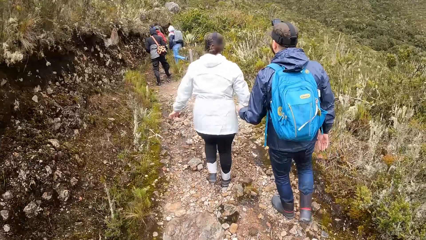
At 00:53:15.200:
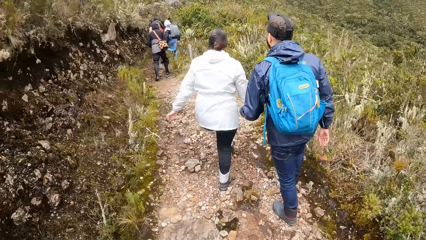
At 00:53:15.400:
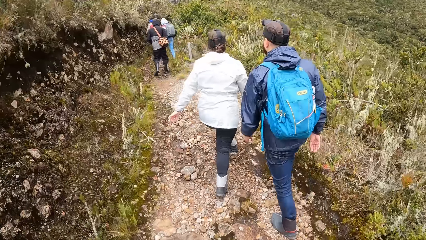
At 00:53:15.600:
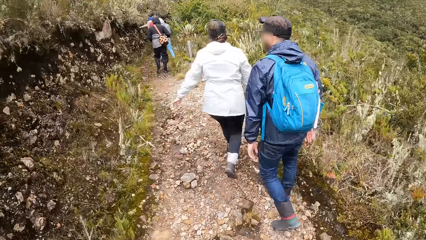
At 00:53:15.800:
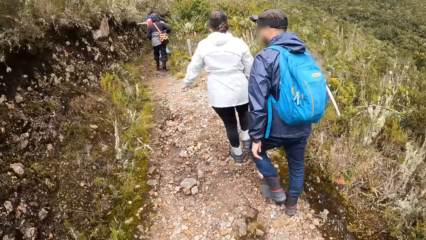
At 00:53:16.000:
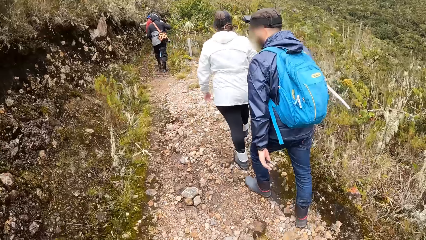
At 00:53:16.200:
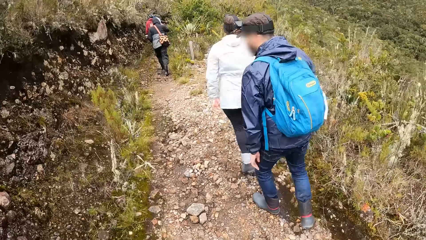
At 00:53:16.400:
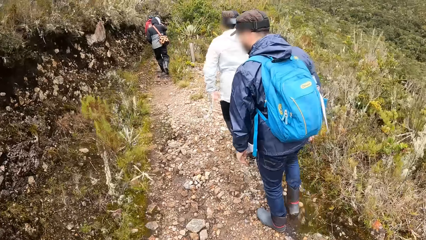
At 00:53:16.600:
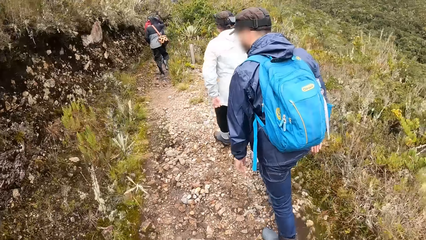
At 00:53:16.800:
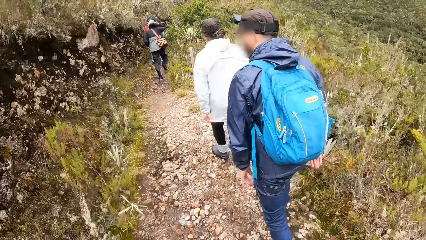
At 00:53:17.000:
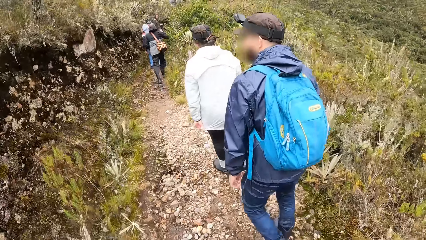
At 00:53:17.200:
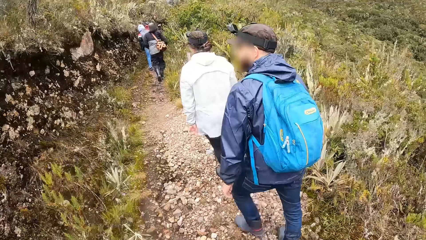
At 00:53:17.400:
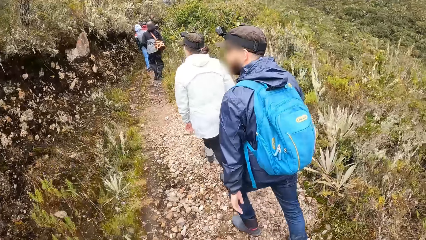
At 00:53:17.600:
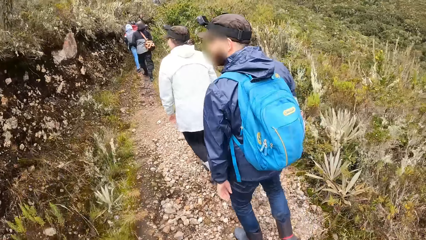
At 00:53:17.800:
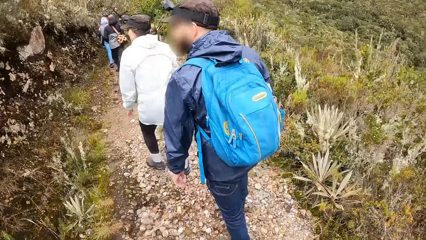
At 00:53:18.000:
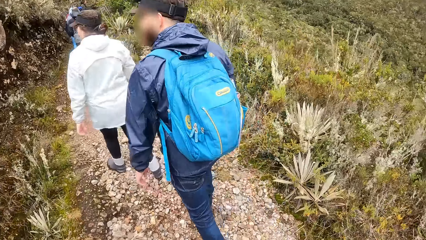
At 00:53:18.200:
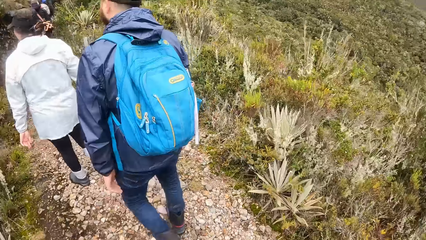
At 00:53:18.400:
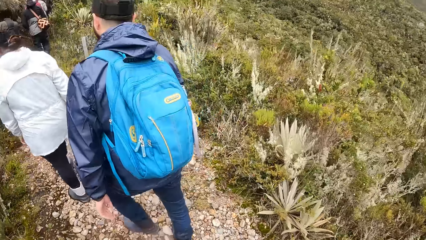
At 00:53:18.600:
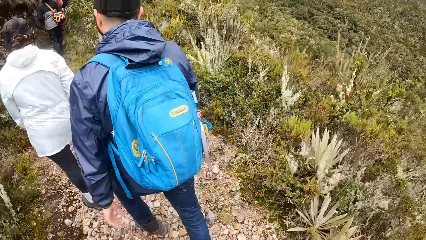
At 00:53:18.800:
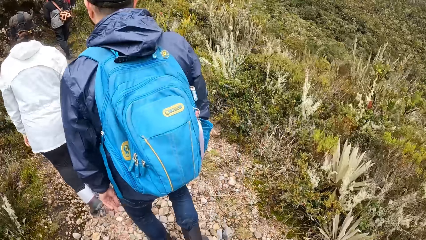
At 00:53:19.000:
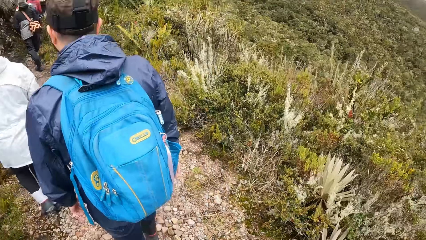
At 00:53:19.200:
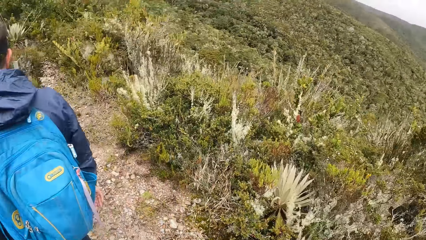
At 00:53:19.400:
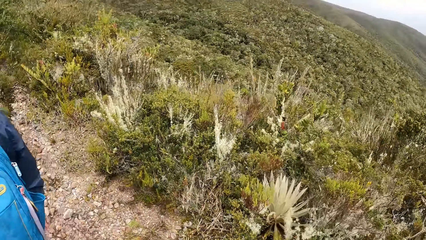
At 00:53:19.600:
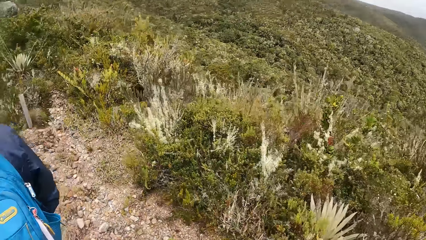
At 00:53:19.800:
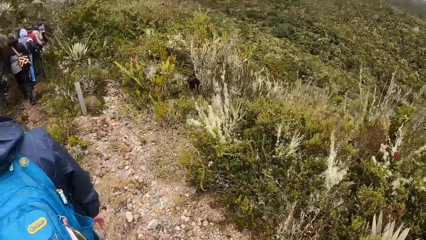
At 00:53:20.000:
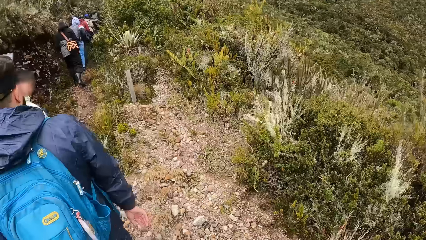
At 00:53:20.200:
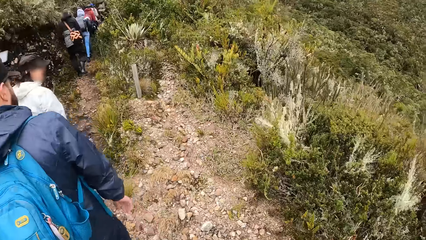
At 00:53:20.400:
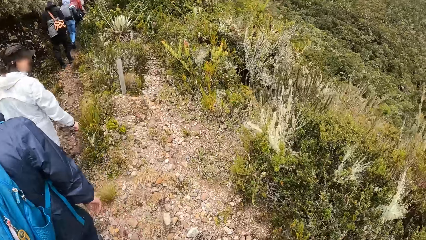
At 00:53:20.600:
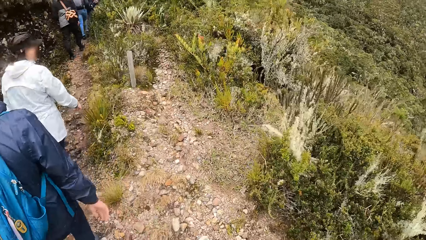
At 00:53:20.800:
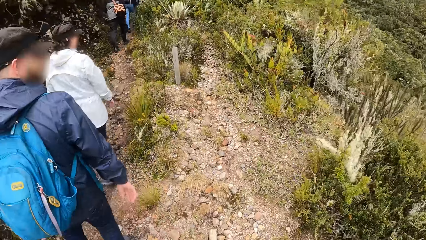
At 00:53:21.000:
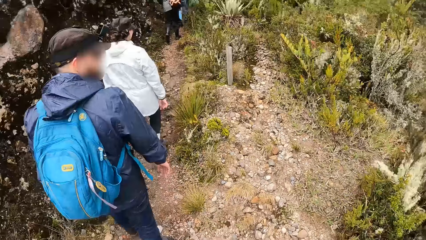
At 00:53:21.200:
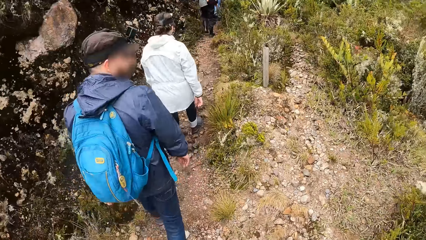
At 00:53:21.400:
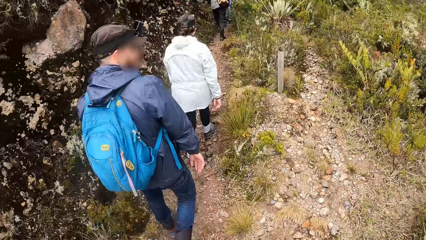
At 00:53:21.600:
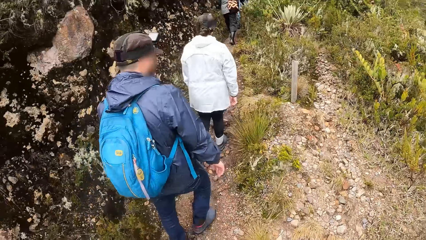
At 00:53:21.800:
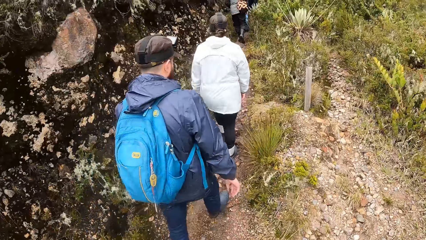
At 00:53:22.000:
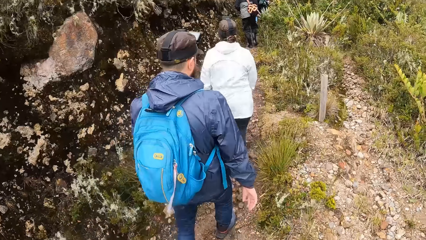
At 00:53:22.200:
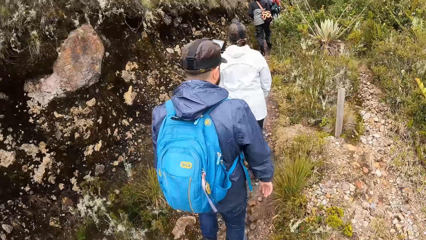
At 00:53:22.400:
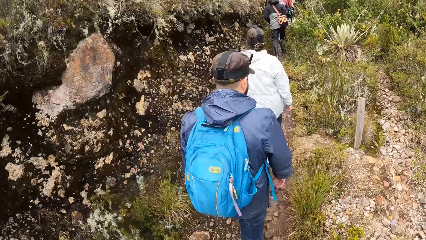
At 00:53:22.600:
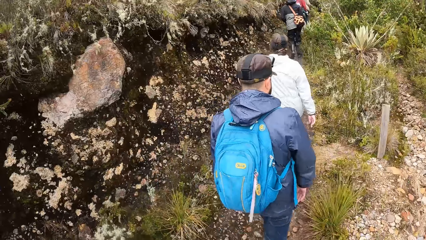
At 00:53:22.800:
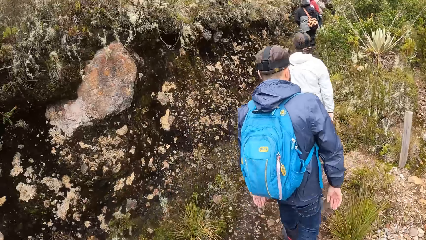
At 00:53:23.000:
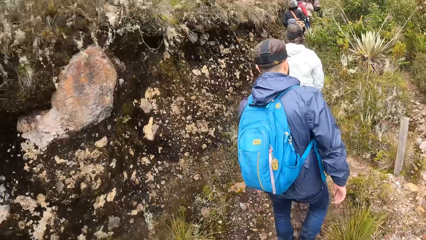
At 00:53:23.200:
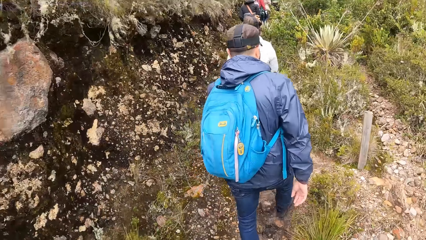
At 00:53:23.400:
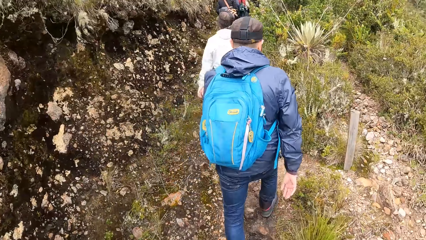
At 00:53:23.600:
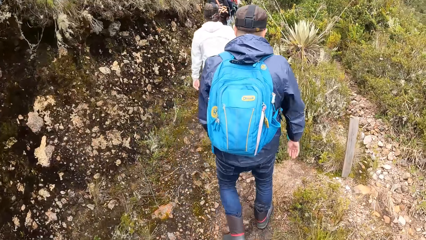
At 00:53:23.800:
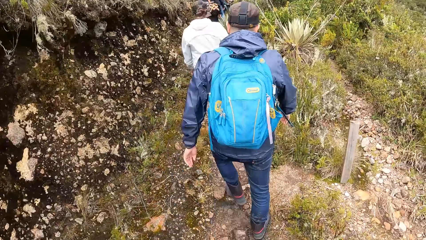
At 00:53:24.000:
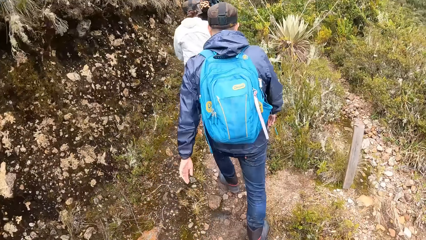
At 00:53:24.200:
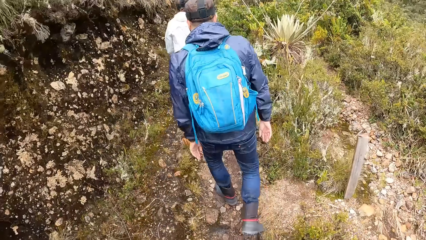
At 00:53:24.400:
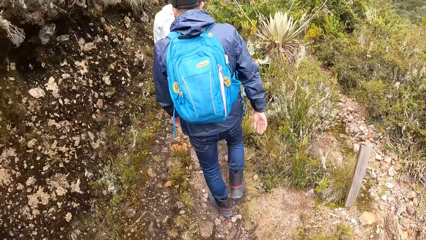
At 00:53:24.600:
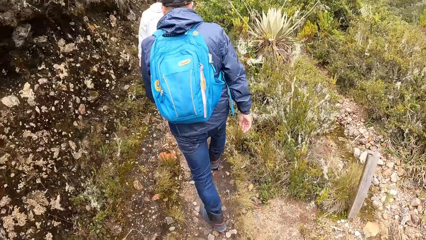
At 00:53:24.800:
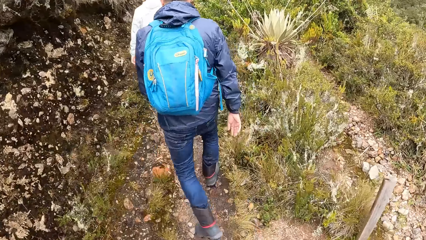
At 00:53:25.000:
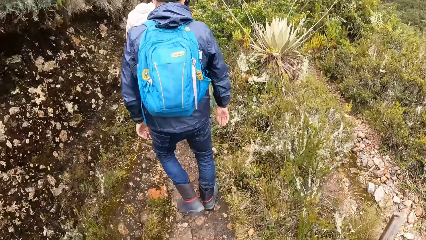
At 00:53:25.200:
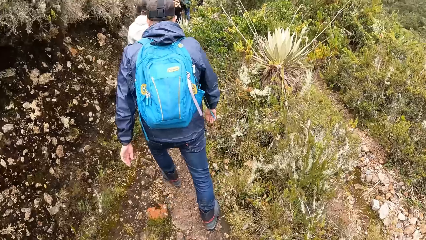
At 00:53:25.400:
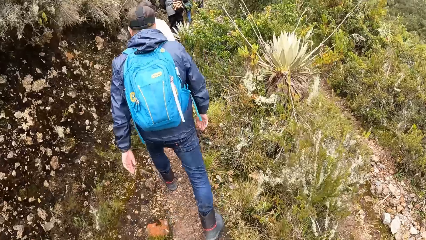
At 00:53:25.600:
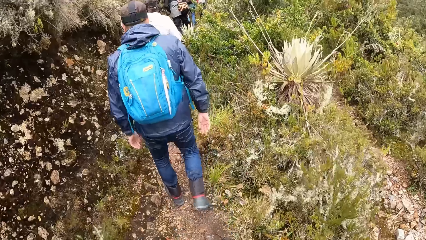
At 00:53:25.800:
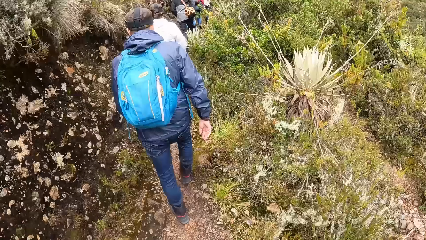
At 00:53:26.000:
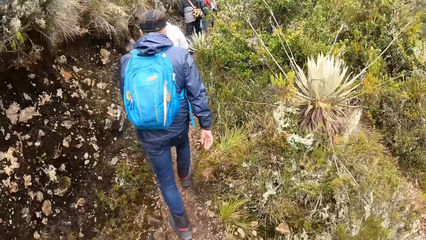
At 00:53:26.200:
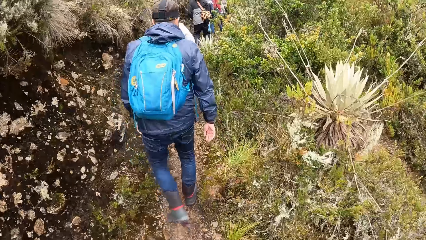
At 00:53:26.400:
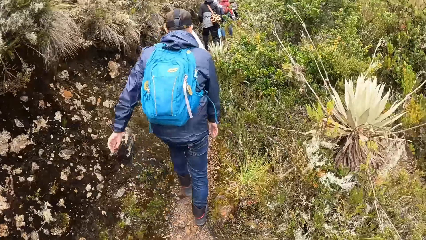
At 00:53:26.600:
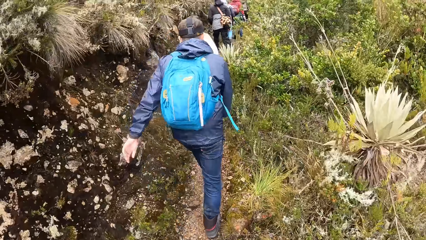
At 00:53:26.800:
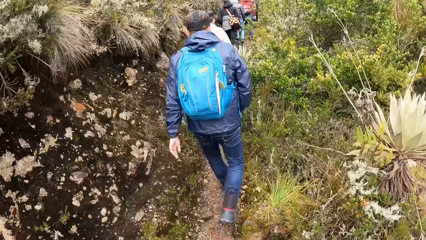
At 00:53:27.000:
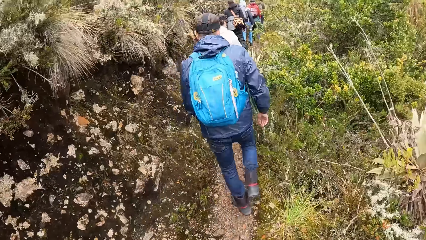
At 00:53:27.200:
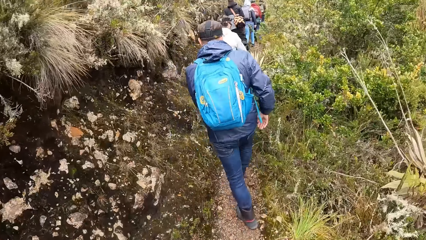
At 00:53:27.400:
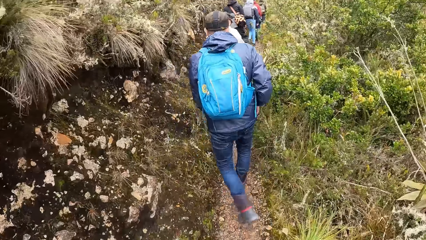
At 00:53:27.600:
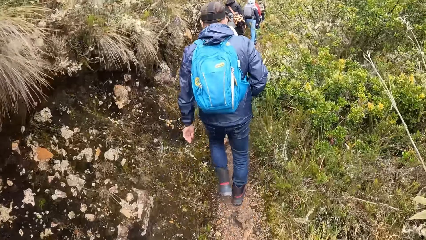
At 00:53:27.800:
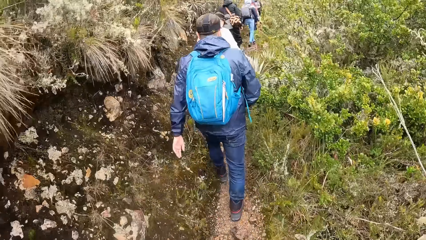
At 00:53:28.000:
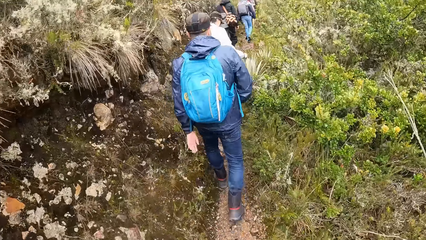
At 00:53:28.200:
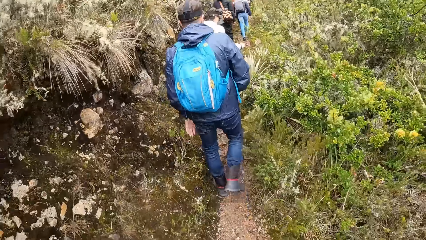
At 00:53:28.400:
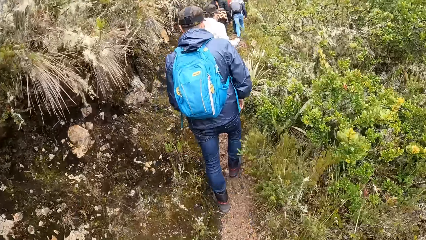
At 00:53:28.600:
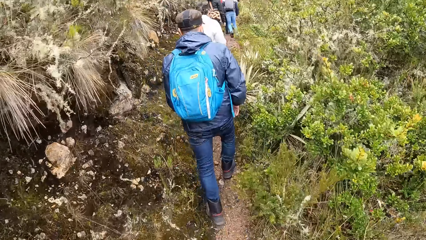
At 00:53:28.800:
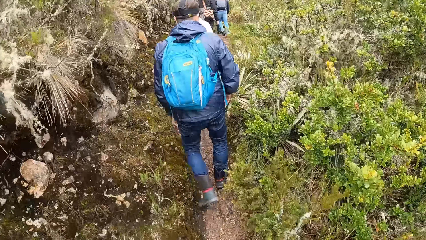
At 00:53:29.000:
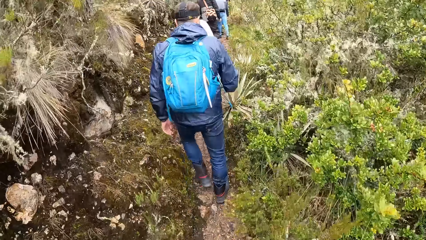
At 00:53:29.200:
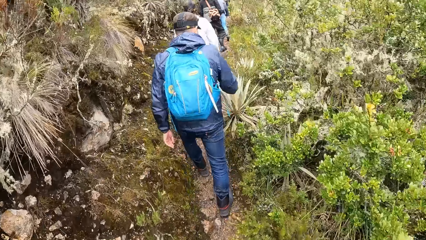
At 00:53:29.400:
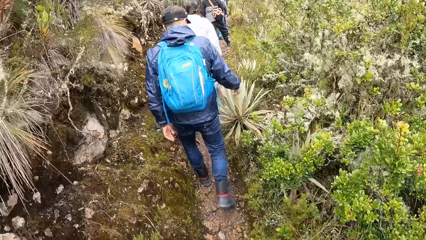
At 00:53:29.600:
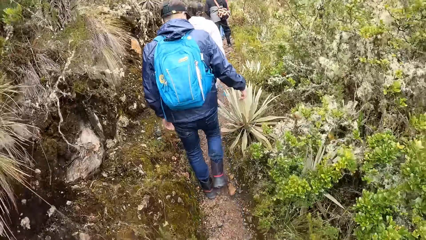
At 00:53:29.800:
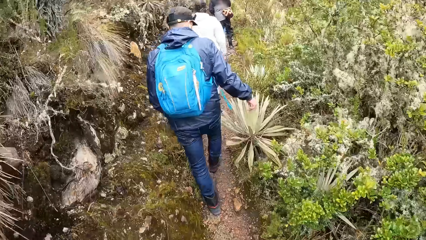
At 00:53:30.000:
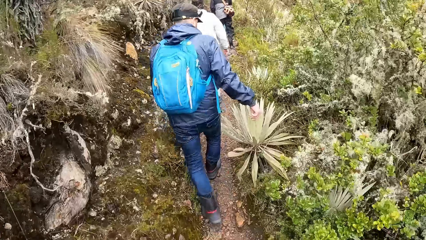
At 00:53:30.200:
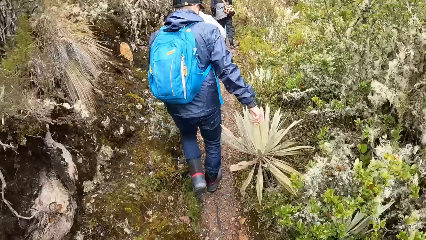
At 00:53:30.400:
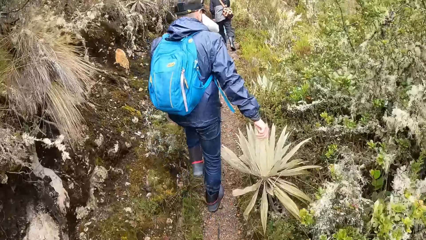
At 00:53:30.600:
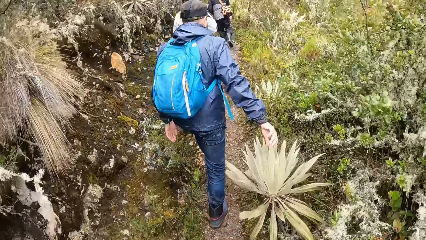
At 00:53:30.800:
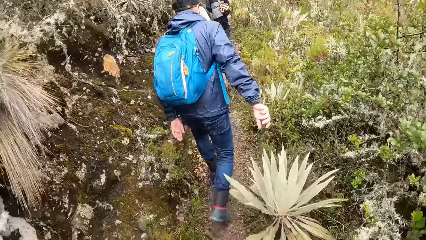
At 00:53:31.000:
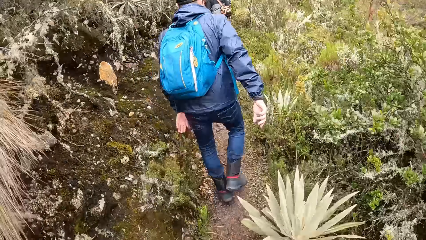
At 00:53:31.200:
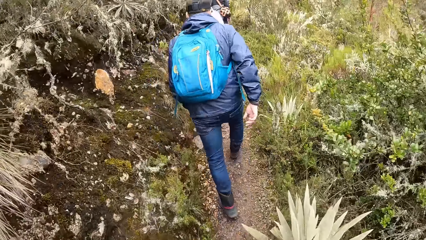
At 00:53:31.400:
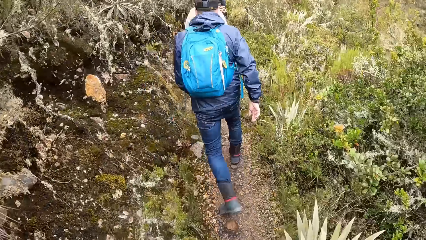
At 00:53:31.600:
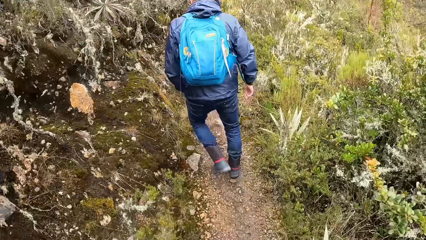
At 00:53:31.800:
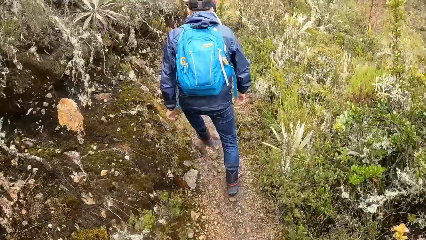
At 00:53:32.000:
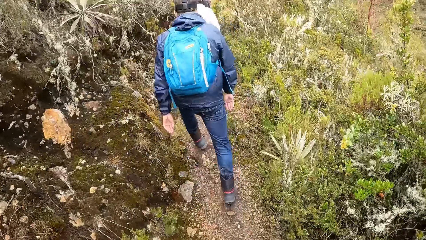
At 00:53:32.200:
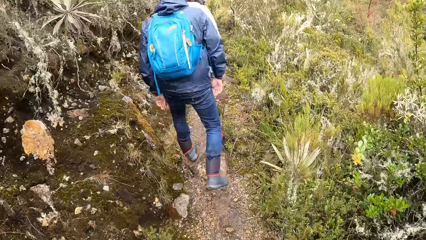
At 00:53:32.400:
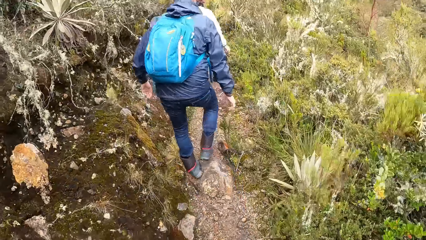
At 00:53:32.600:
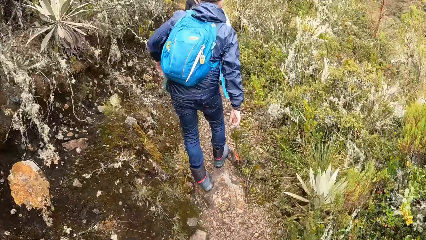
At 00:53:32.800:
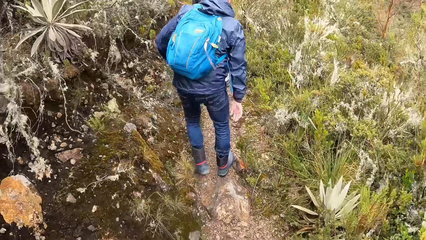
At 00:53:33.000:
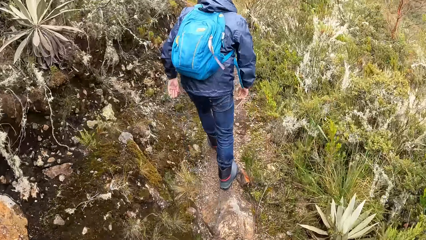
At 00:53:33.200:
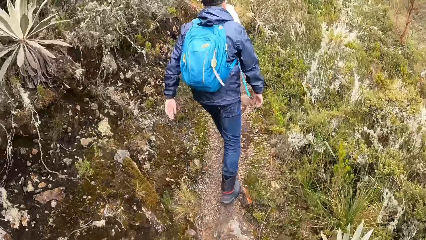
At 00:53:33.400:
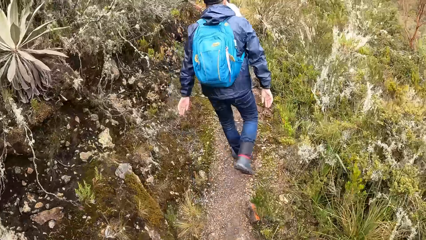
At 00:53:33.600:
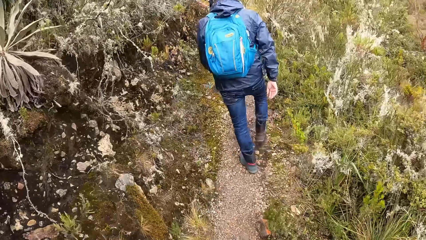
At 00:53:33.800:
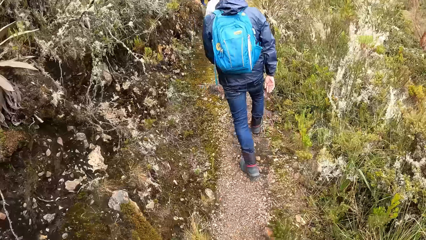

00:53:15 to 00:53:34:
A man hooks a lady's hand on the way and drops his hand from the lady's hand on his way. He holds a sisal plant on his way and lifts his hand from the plant.
